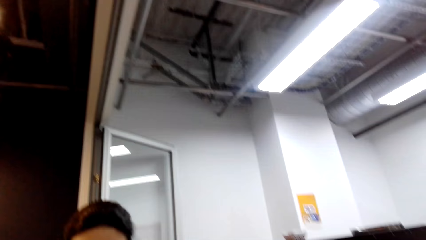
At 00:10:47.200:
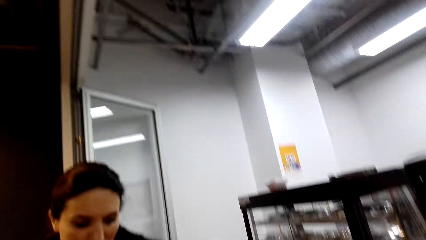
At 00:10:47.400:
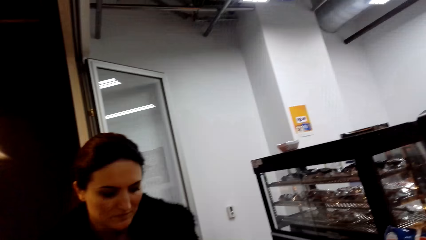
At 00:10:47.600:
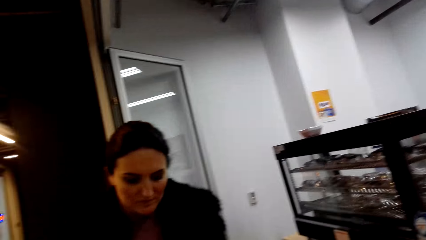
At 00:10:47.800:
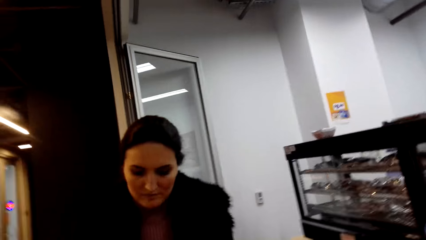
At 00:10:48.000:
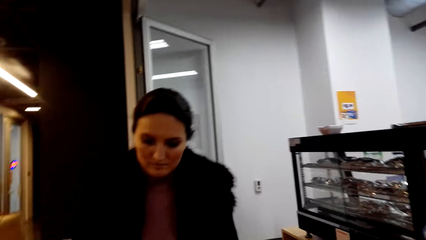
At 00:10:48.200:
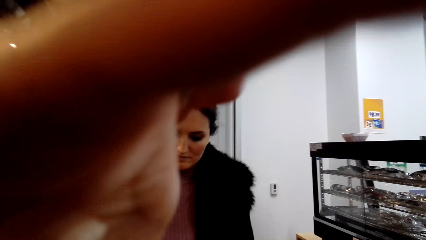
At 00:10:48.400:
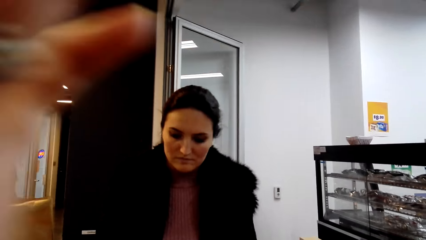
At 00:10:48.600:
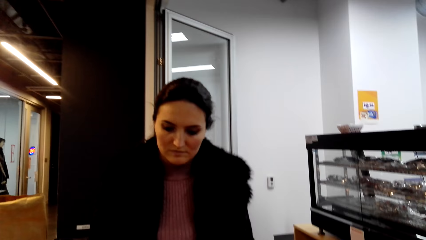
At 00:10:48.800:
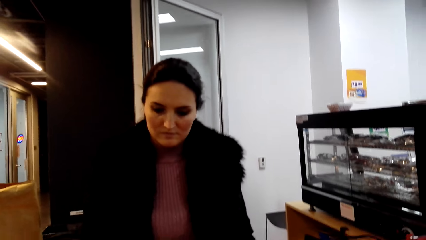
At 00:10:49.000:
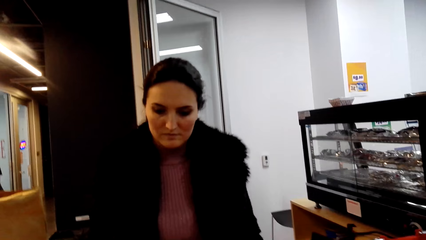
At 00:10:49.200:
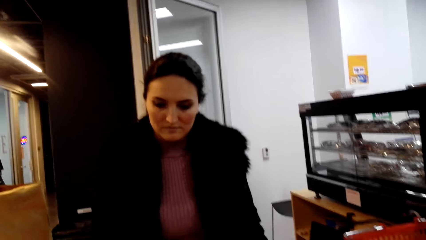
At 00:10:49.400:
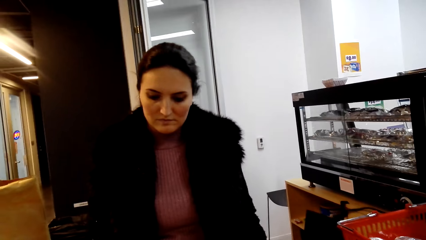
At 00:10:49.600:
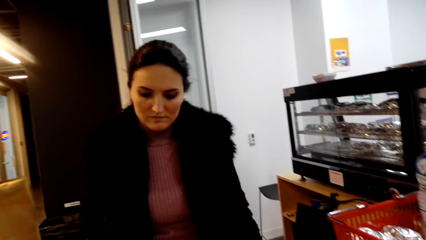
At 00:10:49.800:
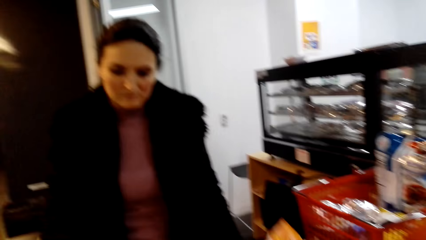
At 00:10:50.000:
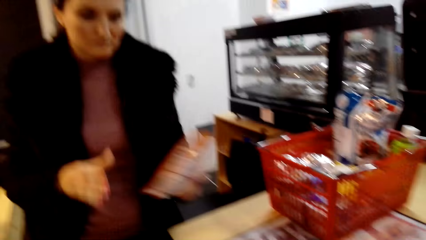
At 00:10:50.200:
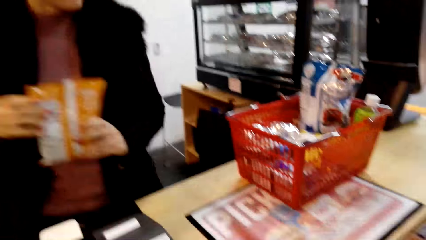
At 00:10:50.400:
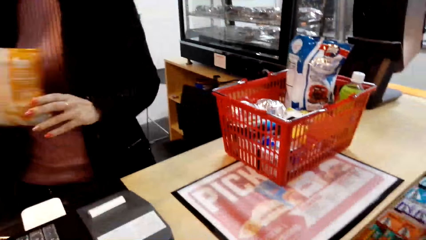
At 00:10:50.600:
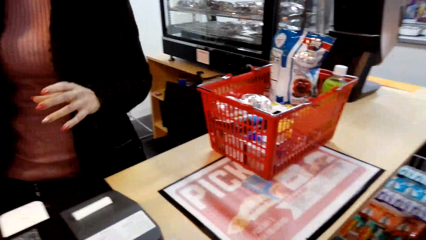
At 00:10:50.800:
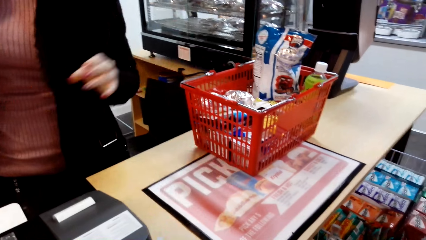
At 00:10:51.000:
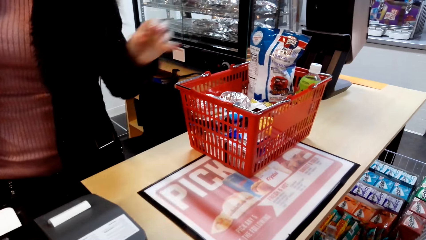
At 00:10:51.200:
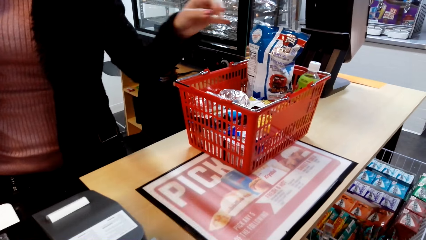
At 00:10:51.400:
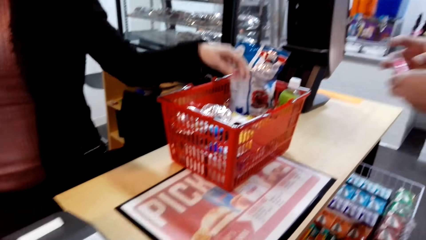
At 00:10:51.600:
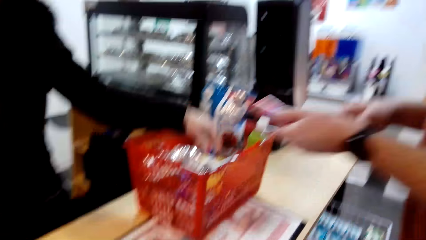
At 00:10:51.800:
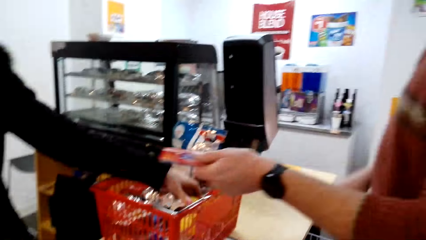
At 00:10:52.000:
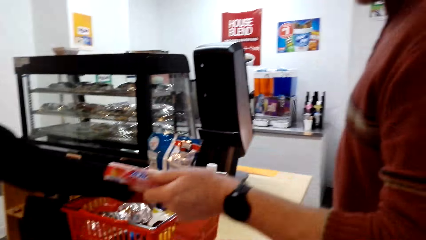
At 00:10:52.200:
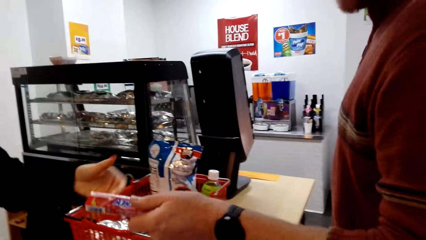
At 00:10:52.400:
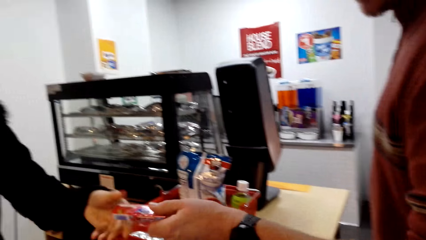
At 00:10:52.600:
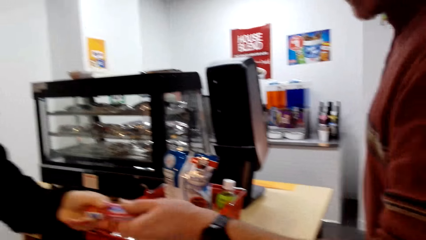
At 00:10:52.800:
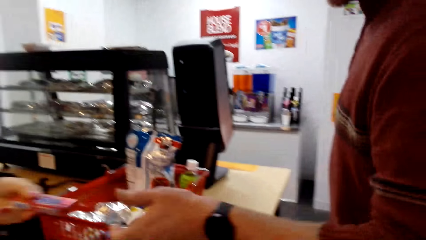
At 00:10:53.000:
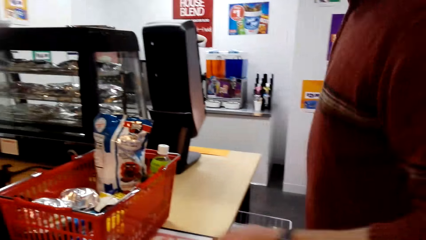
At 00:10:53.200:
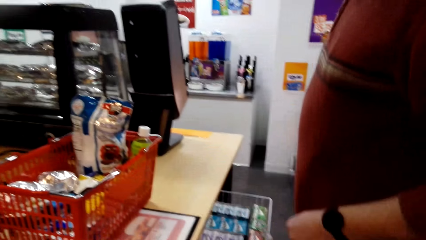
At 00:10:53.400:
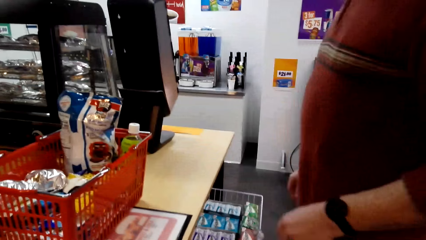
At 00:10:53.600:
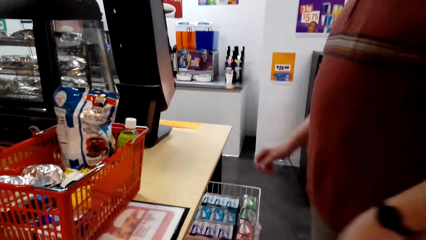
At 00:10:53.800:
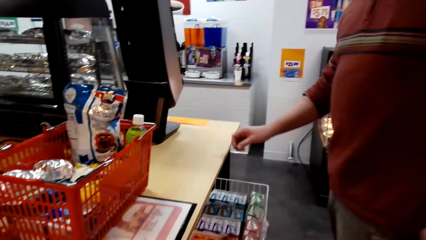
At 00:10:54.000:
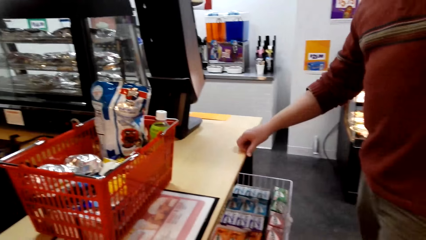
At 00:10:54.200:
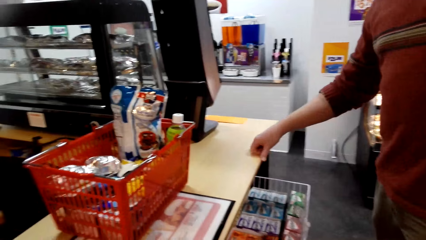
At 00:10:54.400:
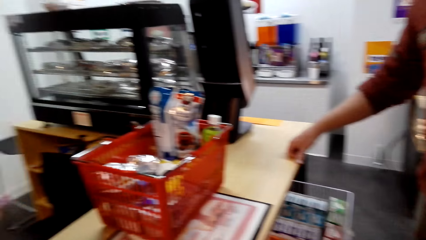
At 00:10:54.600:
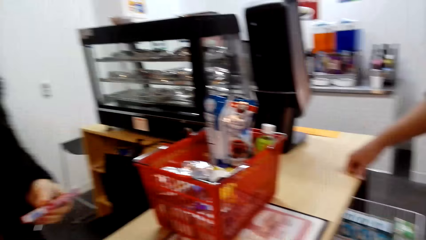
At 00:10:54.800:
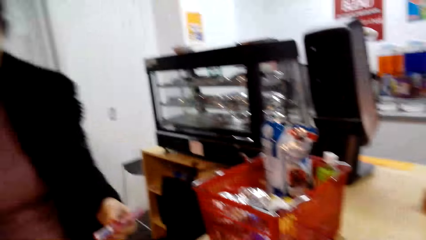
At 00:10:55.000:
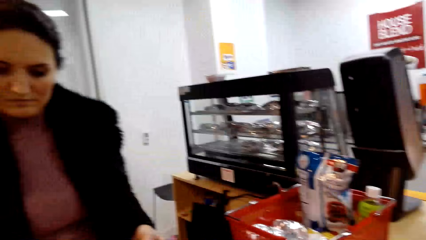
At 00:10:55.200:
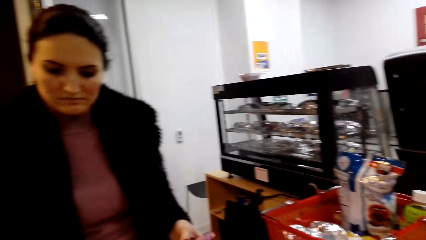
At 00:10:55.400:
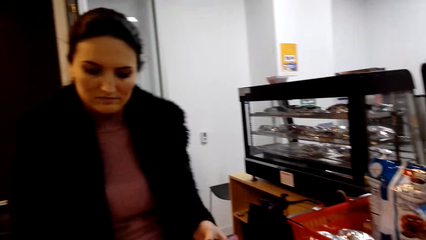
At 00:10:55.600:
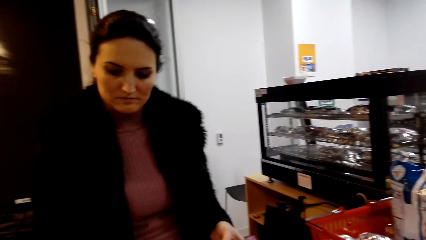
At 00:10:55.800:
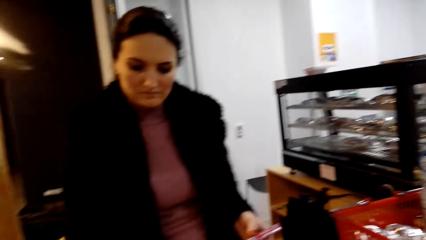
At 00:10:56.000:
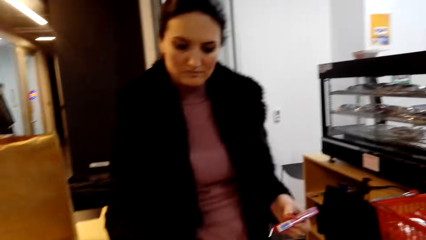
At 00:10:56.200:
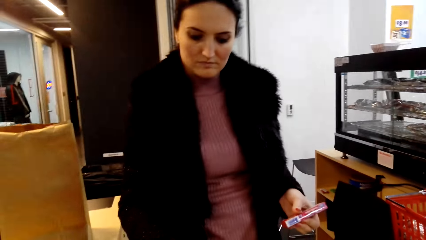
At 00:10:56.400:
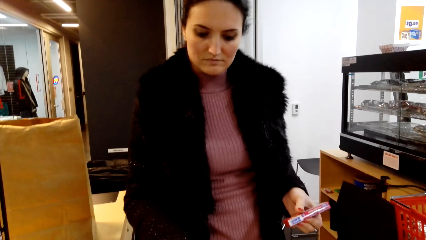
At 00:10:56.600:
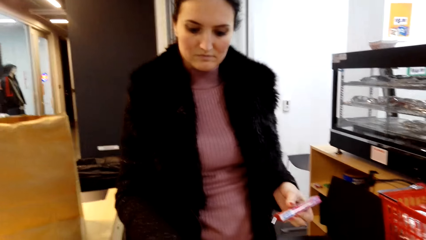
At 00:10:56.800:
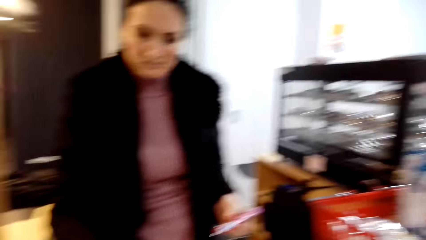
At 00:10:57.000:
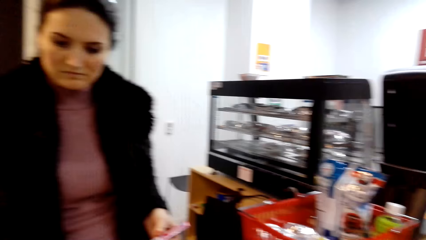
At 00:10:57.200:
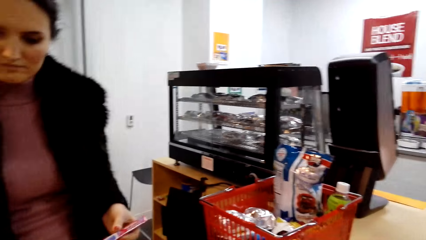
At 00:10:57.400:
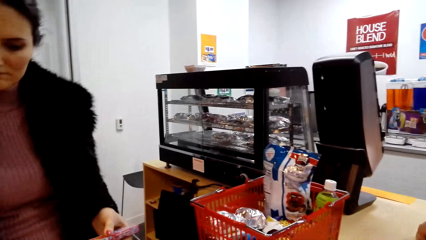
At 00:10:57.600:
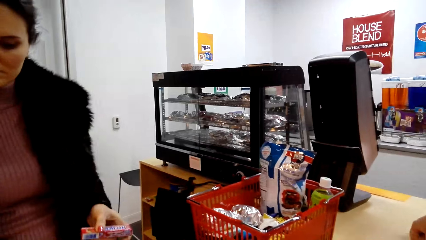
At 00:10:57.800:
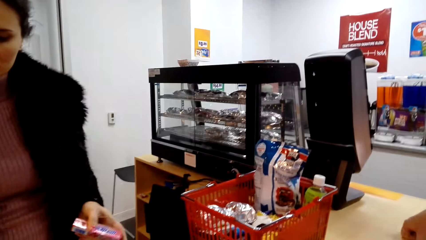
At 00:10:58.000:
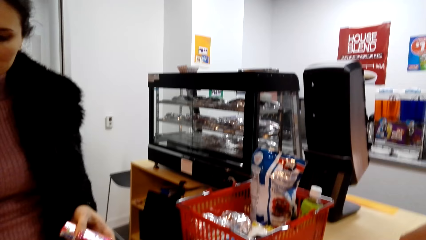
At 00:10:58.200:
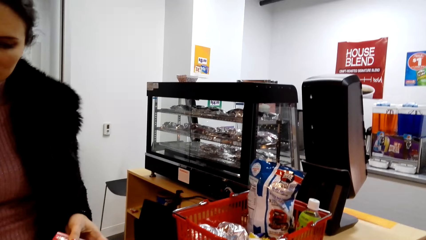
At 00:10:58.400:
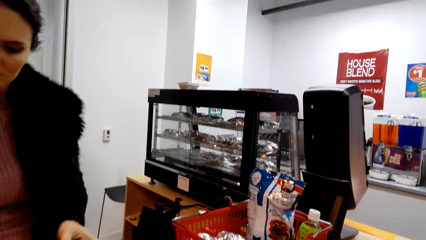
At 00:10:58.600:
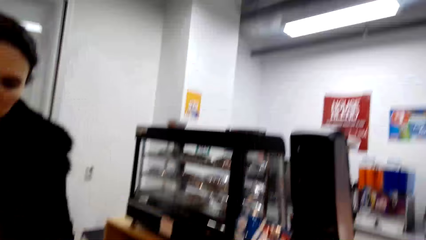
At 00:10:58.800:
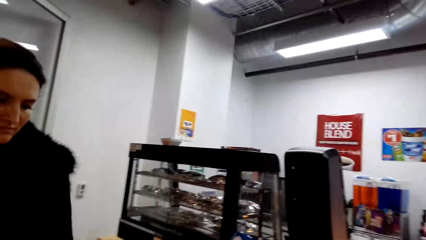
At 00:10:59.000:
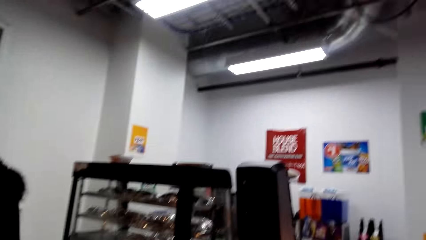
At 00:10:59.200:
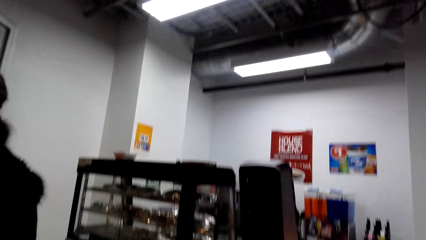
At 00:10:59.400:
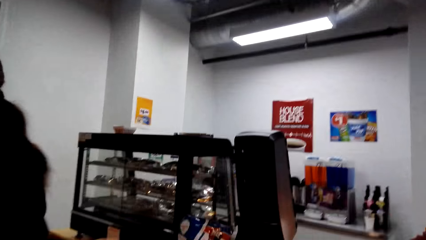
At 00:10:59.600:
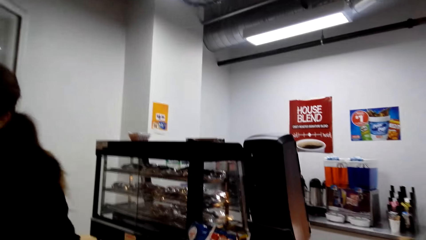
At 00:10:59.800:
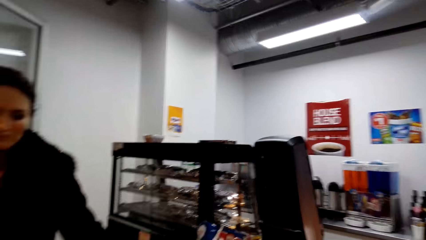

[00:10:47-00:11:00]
The camera wearer pushes her hair backwards. A man hands over a snack to a woman. The man puts his hand on the counter.

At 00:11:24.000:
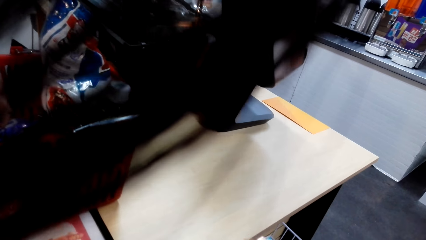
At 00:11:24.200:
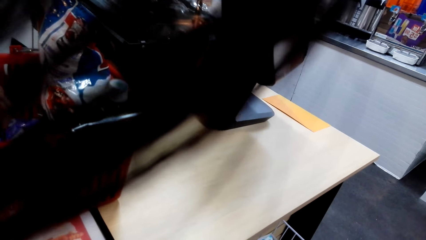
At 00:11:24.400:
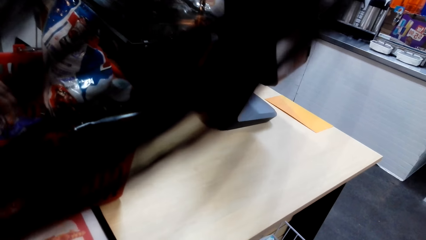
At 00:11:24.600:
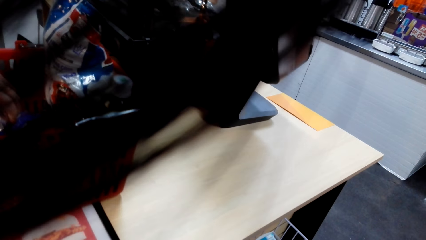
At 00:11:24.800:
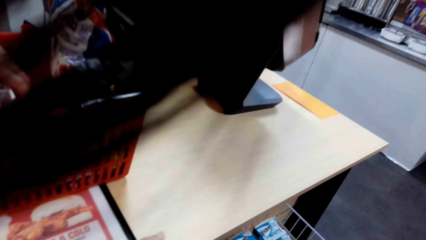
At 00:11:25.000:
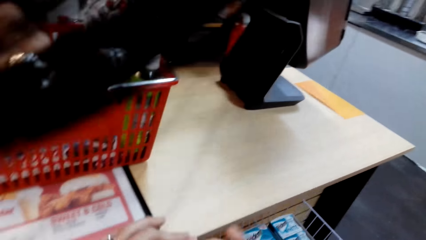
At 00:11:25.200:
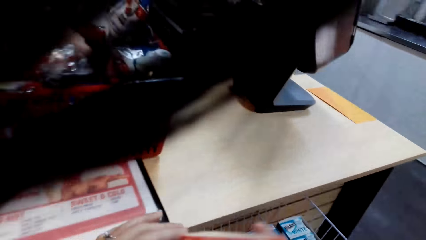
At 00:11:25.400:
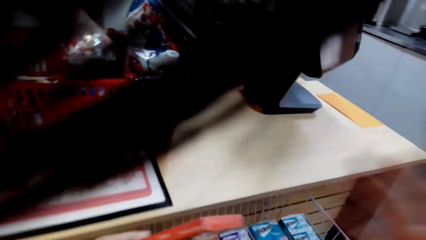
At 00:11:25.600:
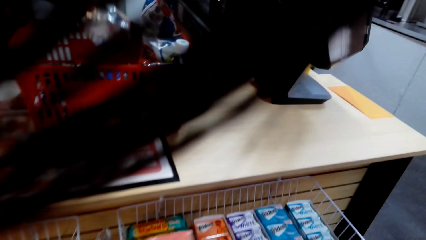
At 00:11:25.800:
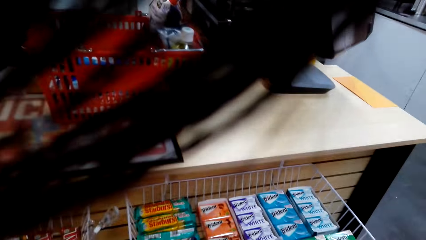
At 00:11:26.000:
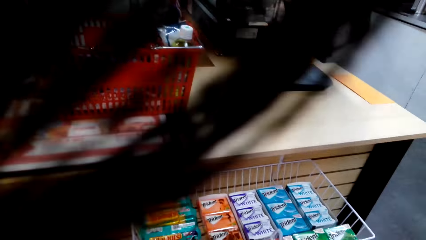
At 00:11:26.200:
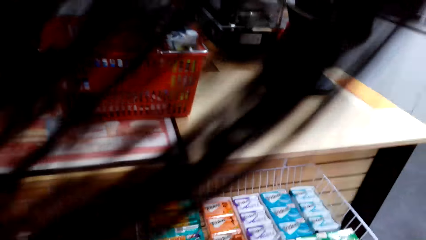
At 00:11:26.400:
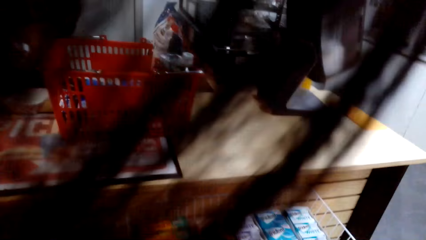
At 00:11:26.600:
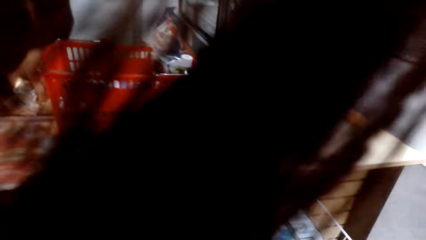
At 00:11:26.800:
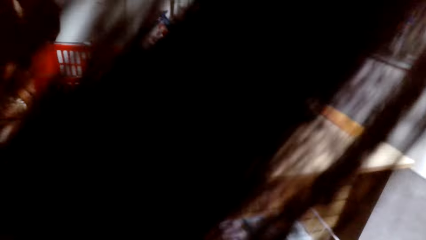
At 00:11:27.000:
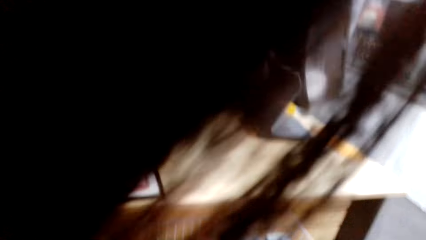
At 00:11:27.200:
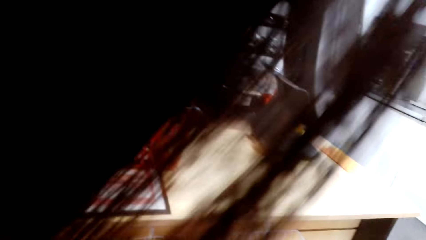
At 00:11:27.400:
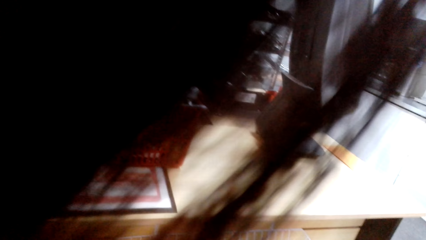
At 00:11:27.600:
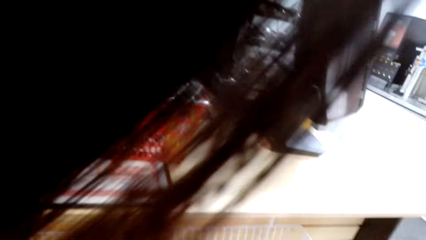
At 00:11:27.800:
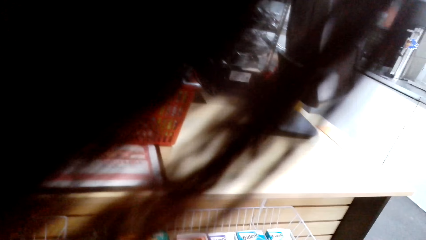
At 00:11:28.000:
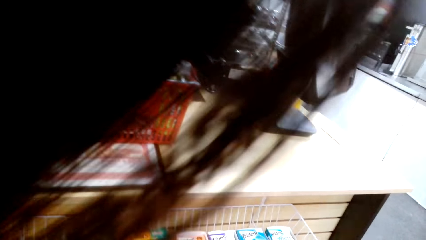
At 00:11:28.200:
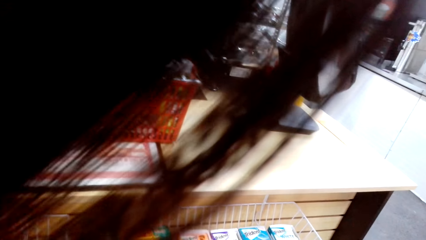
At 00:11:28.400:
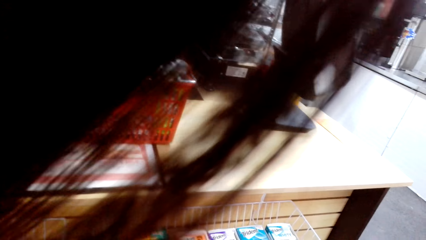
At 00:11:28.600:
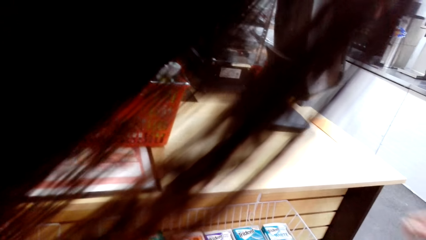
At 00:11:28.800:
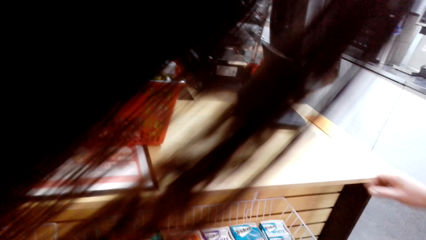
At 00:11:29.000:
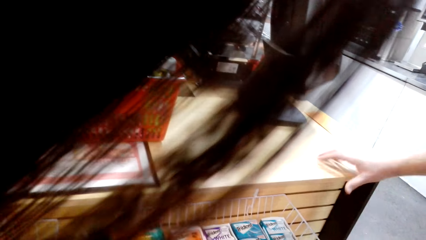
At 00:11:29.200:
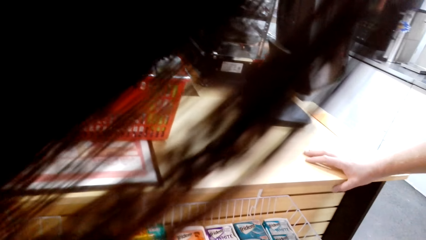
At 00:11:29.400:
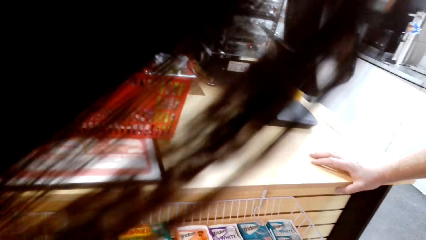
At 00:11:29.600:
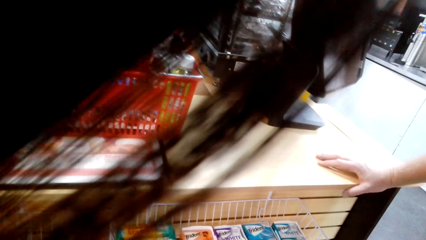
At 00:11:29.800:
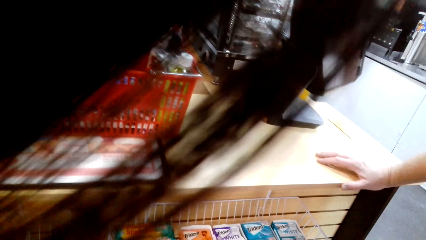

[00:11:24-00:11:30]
The camera wearer picks up a snack.
